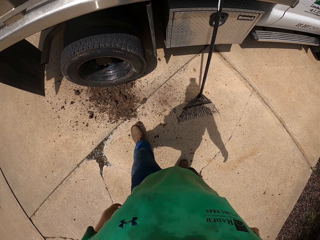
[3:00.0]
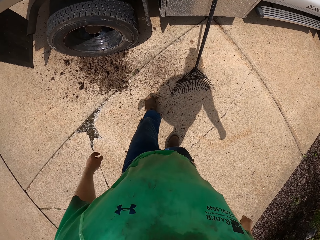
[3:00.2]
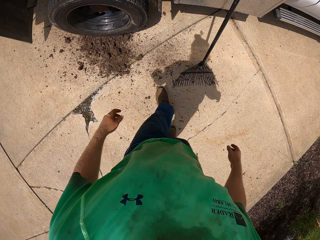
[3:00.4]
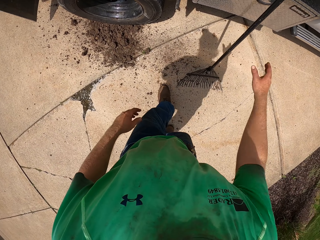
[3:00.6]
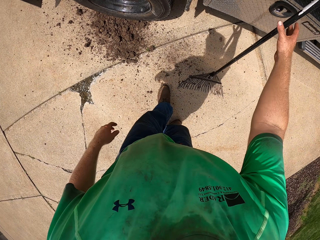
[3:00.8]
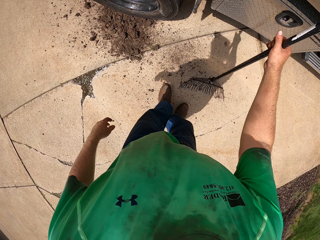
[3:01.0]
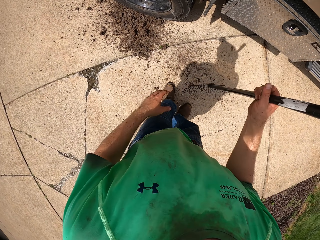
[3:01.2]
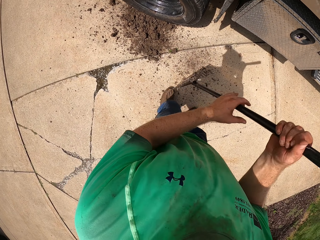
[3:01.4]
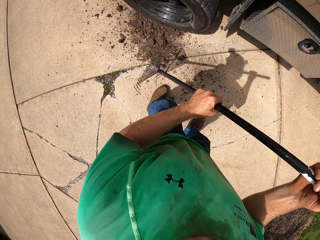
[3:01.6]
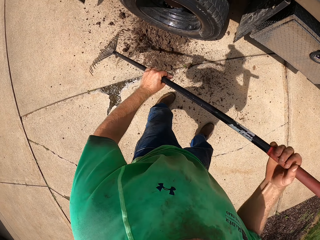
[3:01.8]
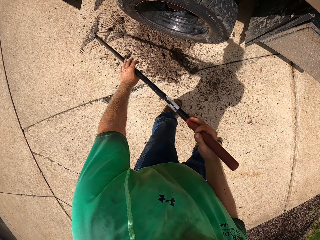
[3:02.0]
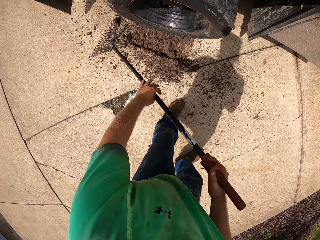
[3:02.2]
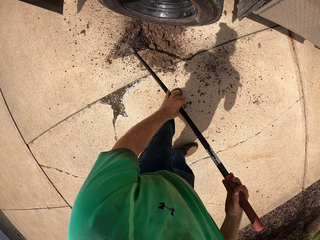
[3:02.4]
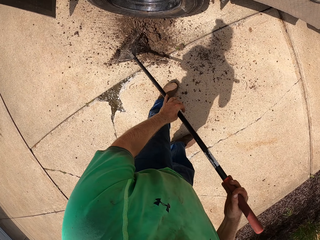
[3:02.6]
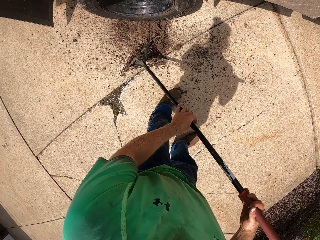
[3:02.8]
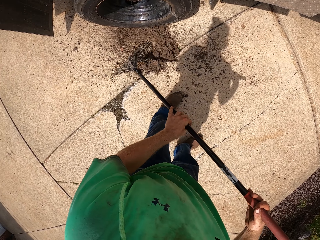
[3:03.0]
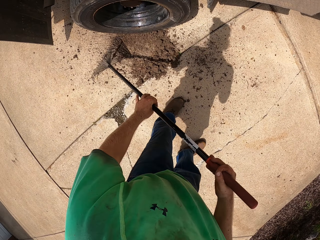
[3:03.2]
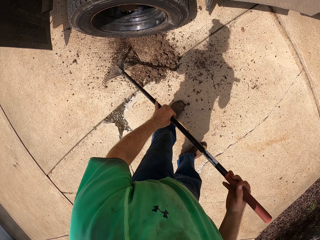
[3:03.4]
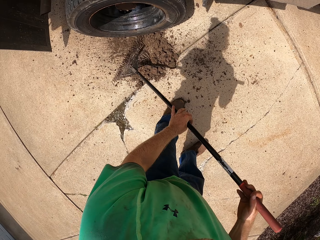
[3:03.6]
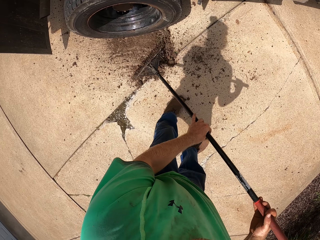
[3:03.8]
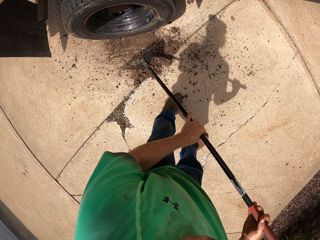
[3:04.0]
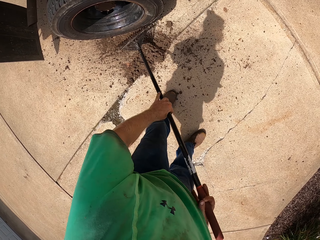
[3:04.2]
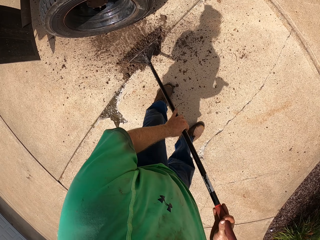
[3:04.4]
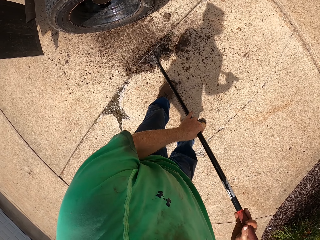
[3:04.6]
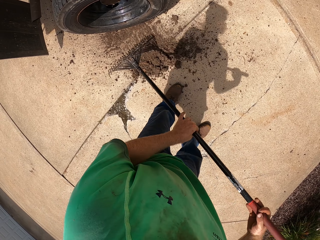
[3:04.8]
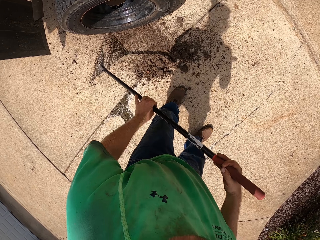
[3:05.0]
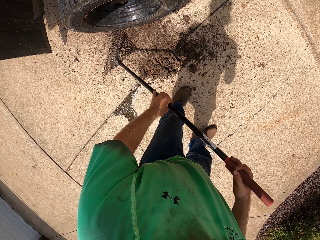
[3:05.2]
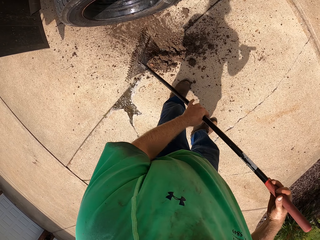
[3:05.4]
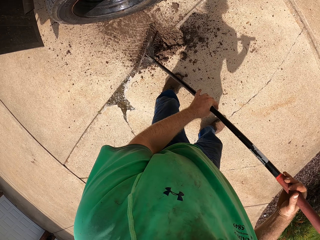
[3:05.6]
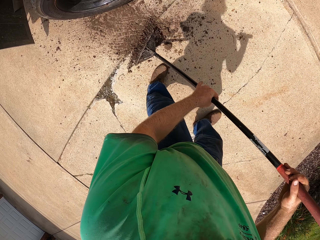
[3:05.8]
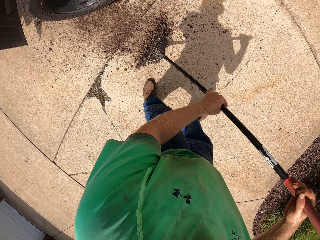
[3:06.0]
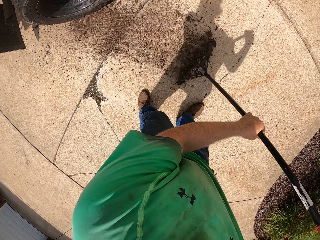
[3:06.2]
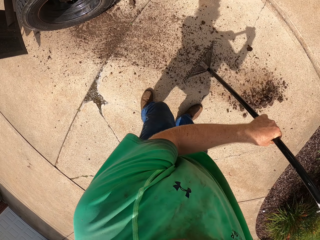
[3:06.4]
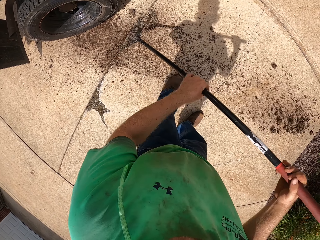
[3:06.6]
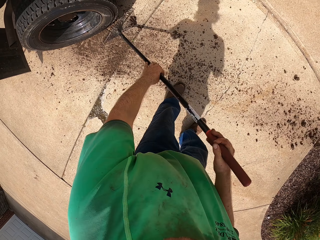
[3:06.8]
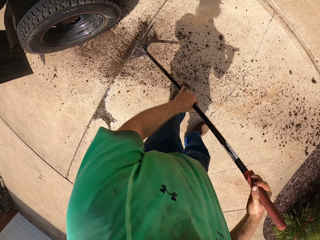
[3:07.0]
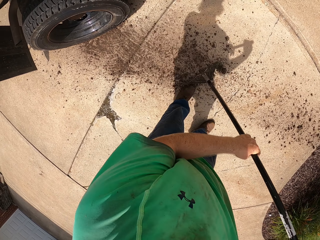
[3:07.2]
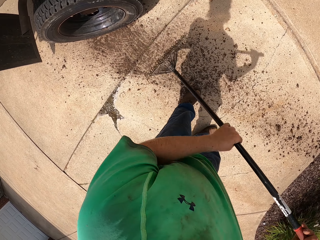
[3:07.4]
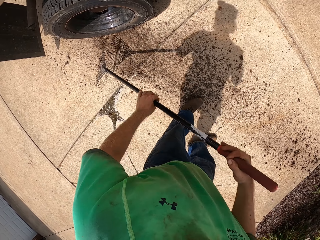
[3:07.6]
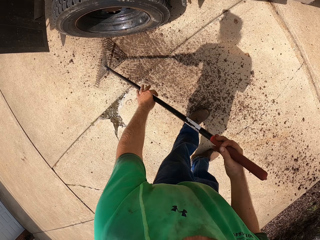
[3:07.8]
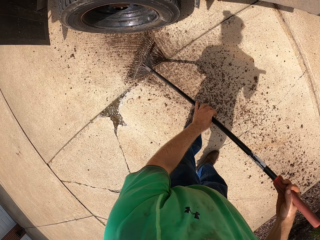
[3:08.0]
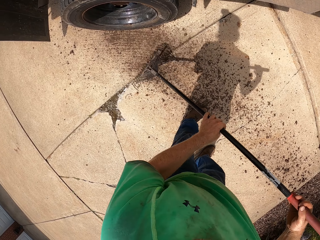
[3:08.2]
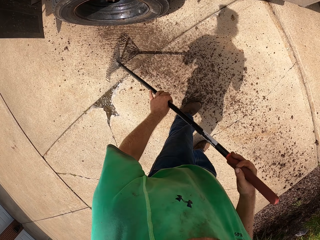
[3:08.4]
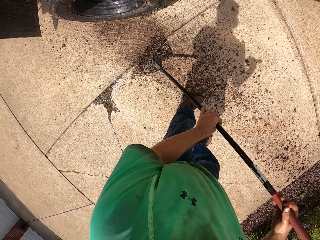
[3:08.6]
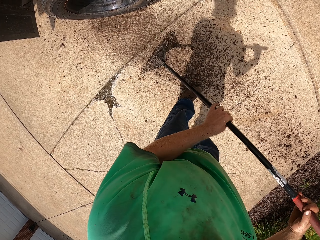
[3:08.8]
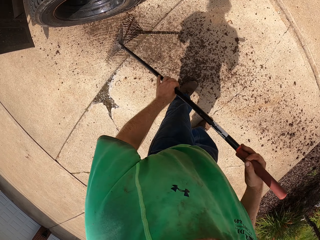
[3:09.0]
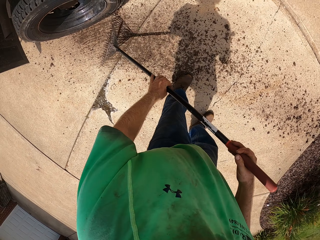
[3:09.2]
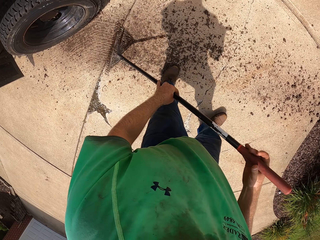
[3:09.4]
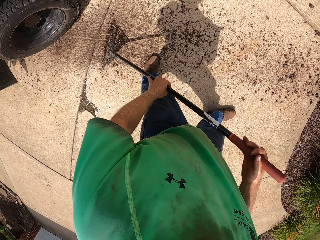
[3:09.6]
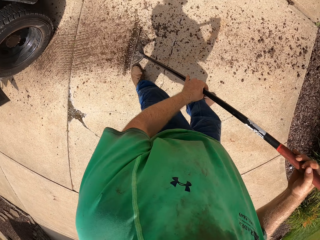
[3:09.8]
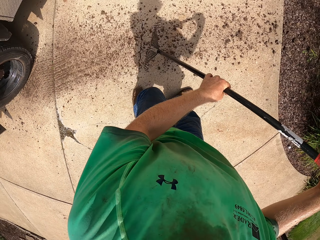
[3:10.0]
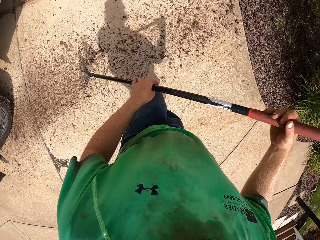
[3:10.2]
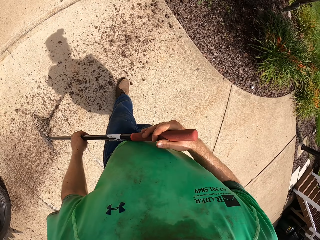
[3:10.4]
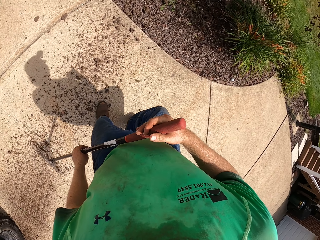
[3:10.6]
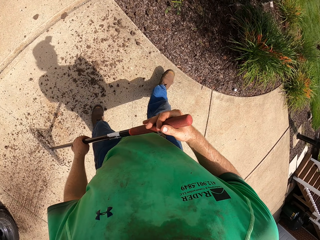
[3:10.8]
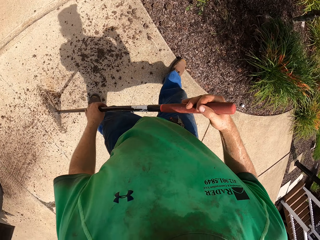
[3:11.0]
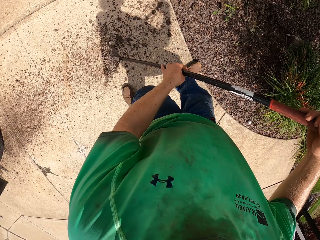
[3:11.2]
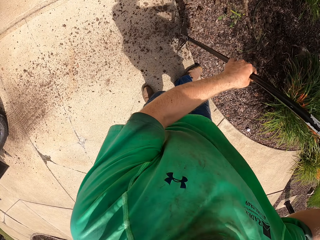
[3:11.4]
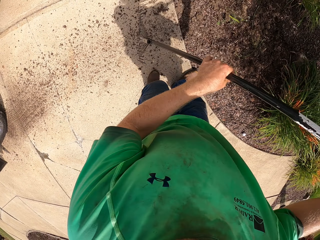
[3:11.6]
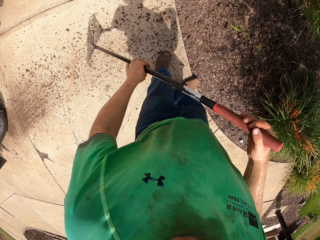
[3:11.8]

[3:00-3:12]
The camera wearer grabs the rake from the side of the truck with his right hand. He rakes the sand off the walkway with the rake in both hands. He gathers the soil on the ground with the rake with both hands. He clears the soil out of the ground with the rake with both hands.

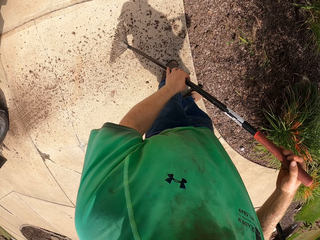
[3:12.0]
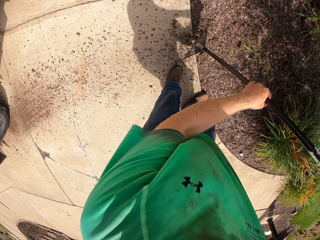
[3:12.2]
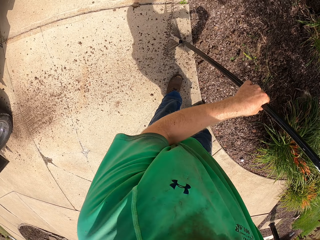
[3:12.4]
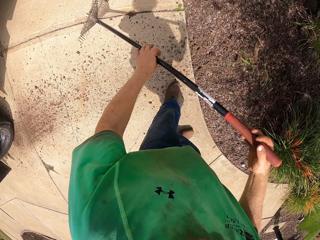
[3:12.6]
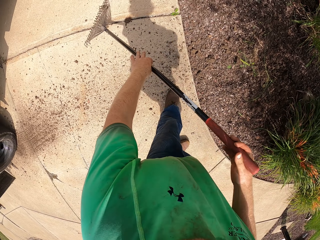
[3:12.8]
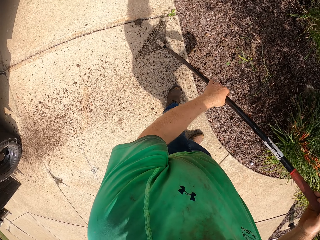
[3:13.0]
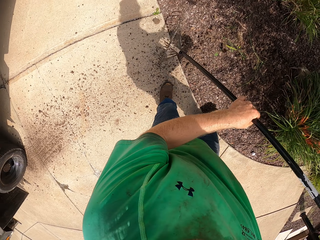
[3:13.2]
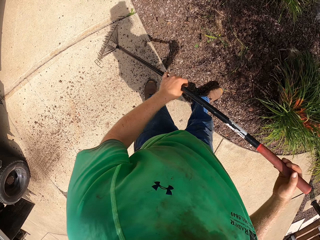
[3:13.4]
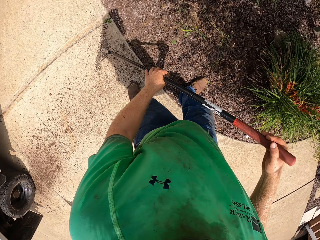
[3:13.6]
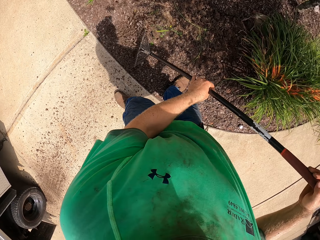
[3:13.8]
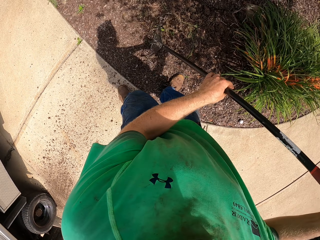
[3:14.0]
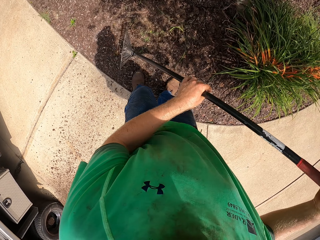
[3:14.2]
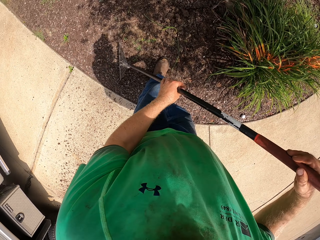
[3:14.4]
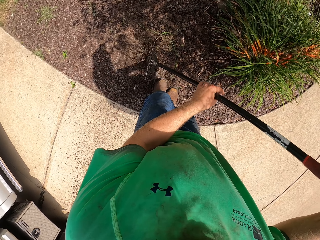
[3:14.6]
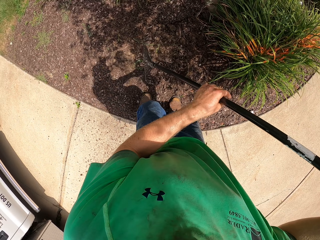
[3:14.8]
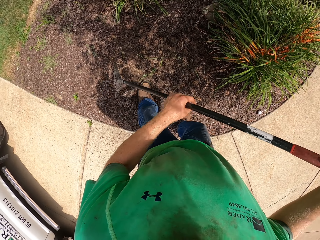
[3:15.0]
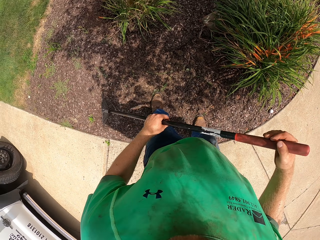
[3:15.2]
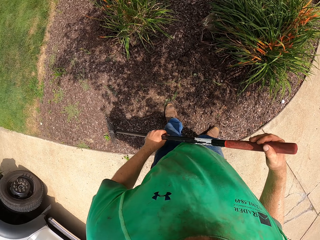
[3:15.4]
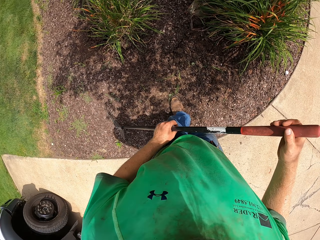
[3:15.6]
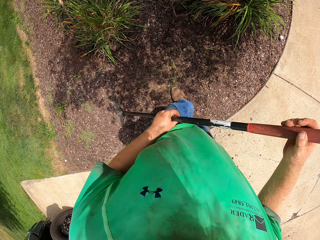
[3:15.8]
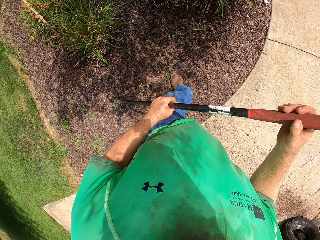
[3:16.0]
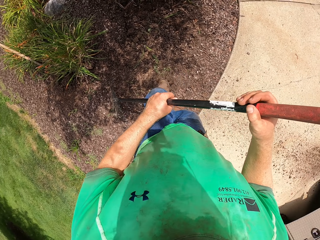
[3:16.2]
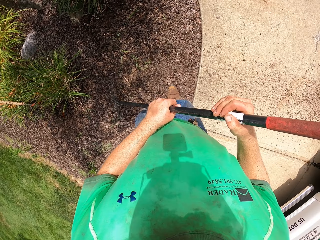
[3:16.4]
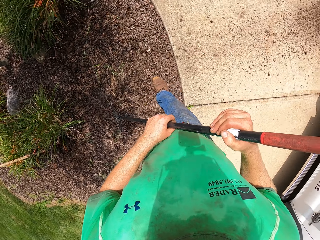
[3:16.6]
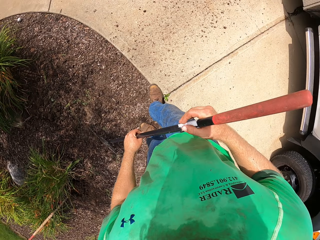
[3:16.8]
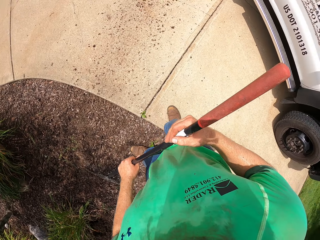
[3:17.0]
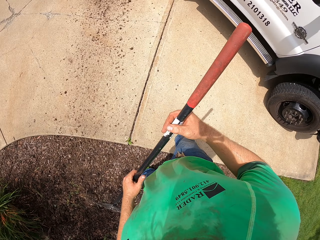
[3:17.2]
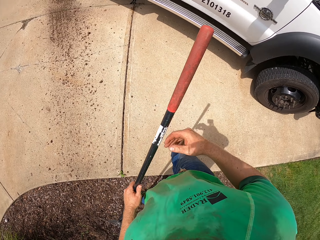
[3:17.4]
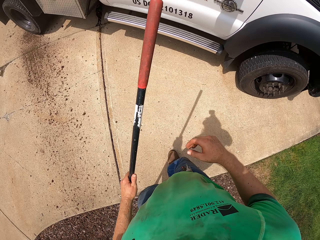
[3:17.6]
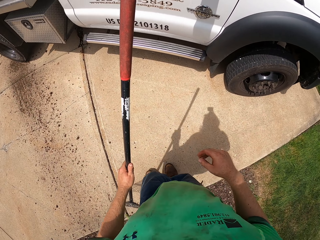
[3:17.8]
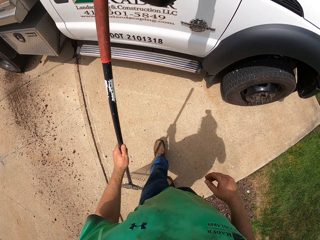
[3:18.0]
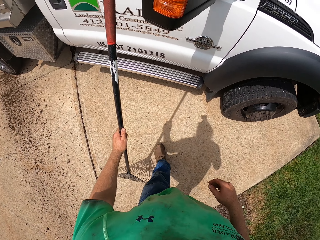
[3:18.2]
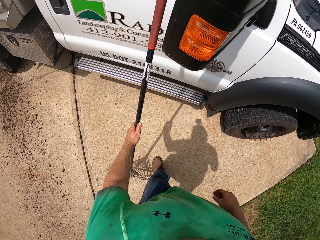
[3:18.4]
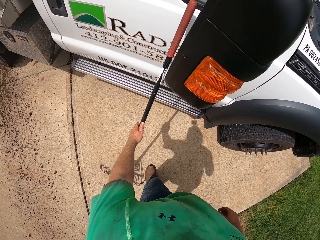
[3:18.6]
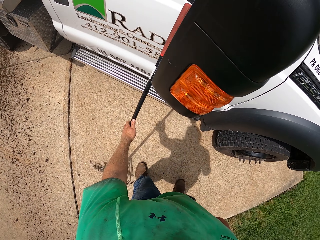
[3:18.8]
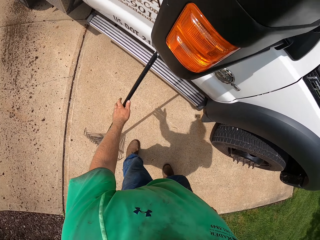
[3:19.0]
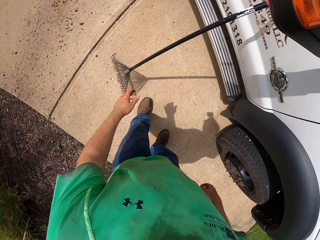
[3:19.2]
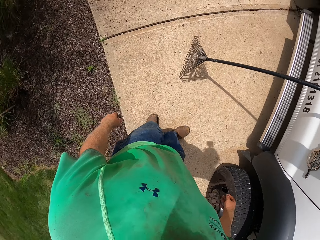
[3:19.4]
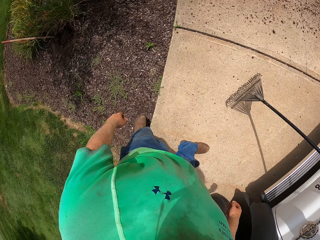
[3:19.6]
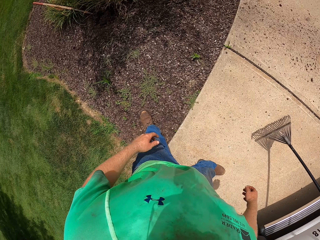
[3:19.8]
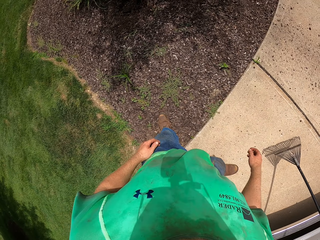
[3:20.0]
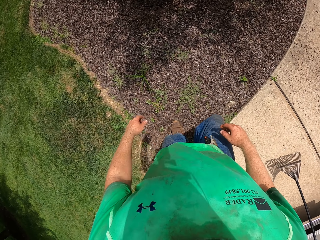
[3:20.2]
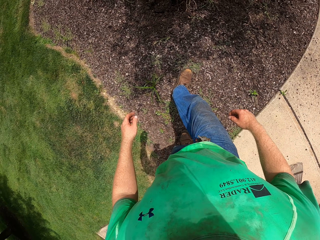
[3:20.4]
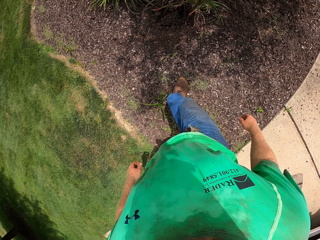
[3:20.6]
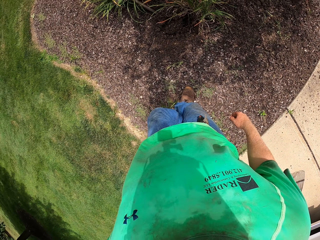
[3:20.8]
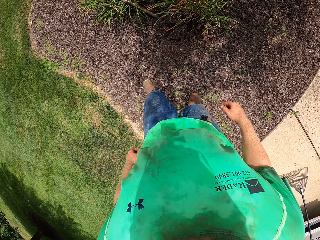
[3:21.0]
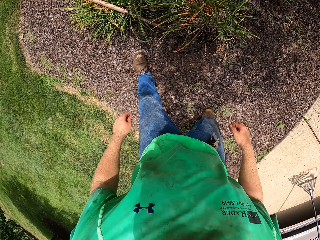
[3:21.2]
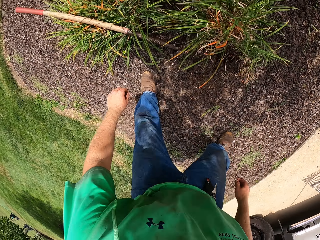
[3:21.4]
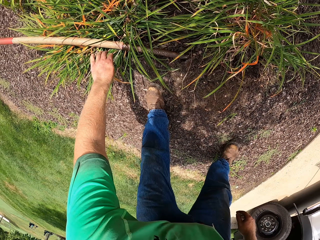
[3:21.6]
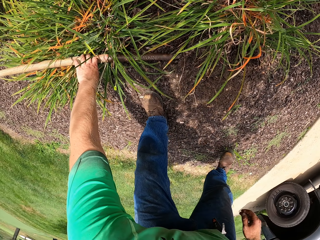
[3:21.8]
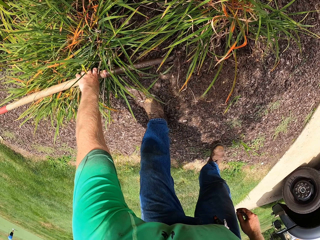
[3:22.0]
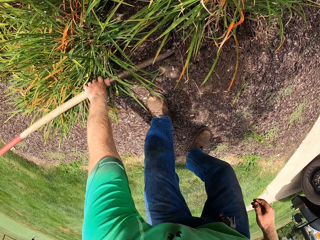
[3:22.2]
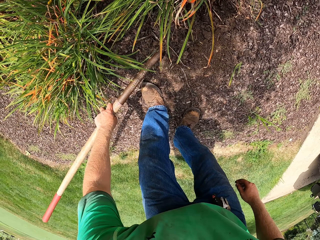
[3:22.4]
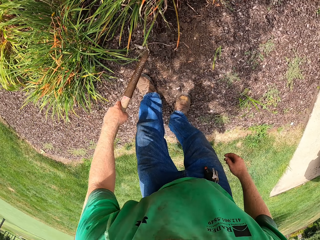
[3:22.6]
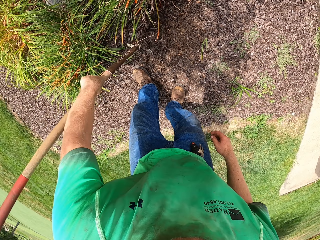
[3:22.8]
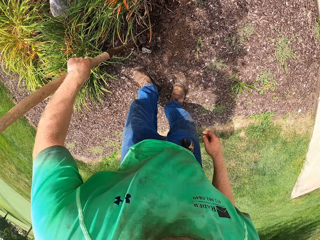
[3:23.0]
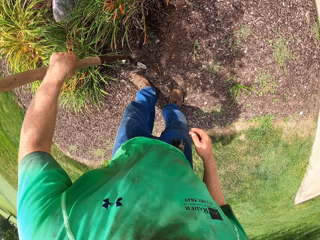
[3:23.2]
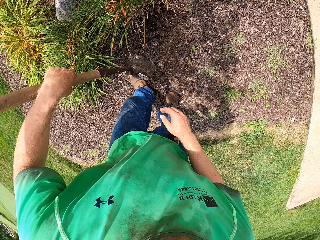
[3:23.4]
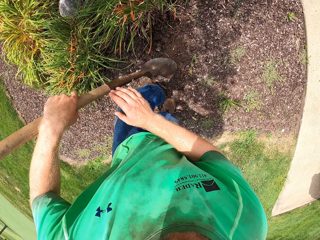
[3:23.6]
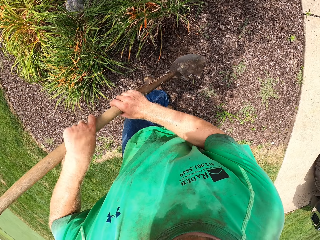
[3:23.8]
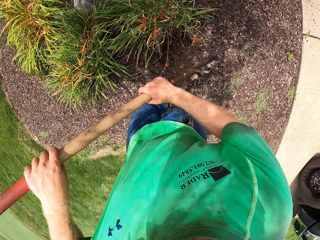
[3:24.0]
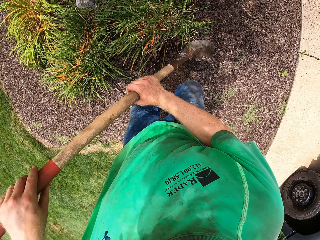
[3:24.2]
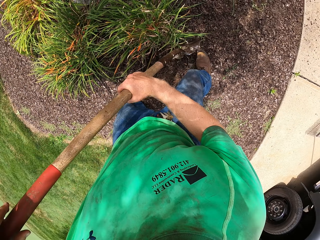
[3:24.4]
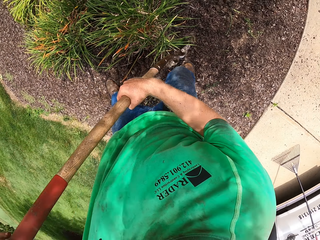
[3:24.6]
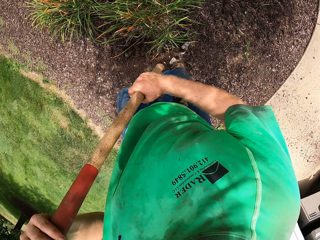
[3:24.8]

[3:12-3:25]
The camera wearer drops the rake at the side of the truck with his left hand. He inclines the rake on the truck with his left hand. He picks the rake from the ground with his left hand. He takes the spade from the ground with his left hand.
